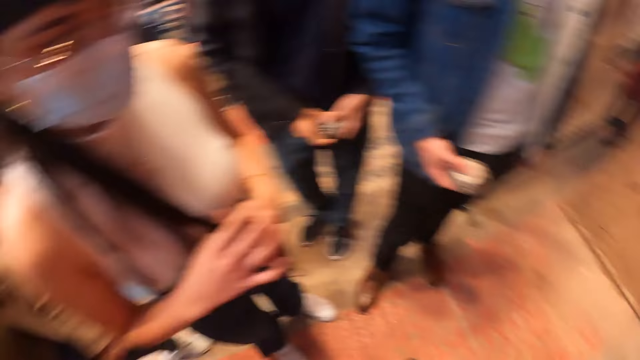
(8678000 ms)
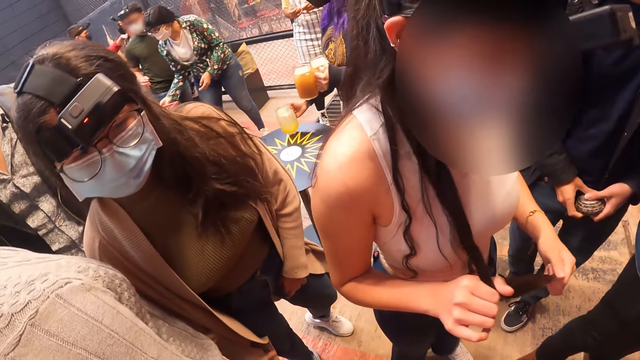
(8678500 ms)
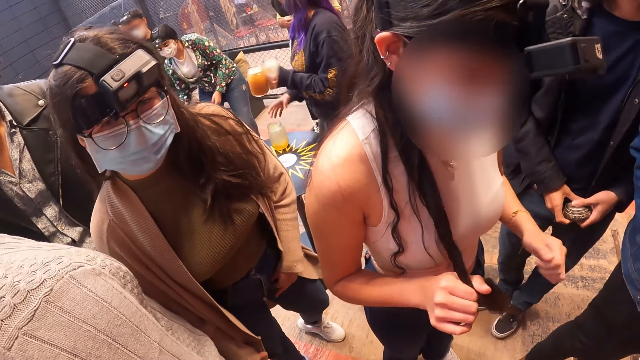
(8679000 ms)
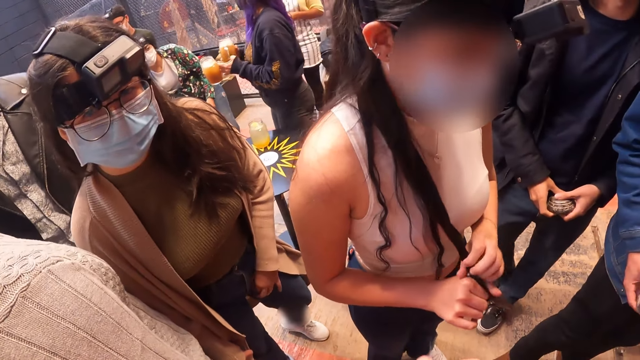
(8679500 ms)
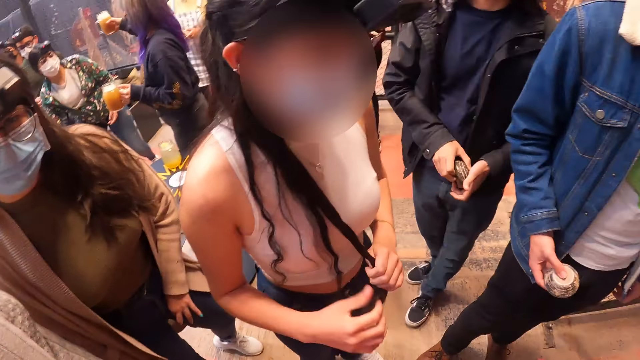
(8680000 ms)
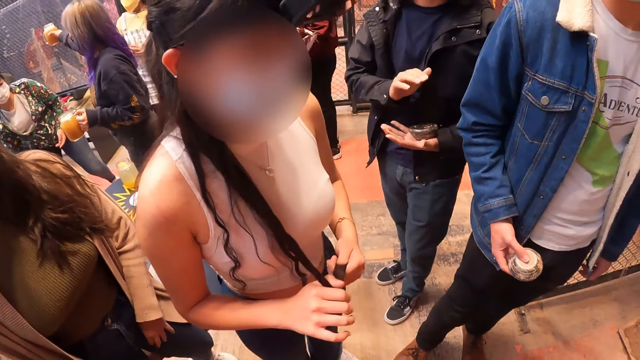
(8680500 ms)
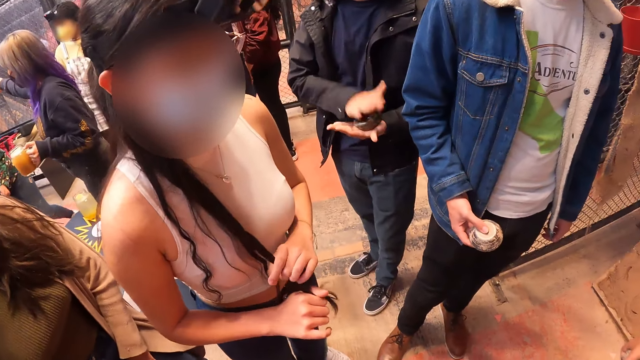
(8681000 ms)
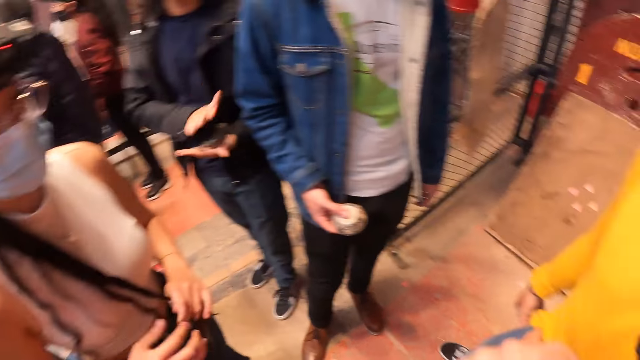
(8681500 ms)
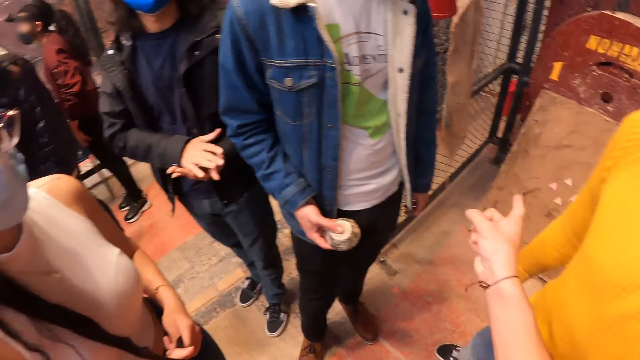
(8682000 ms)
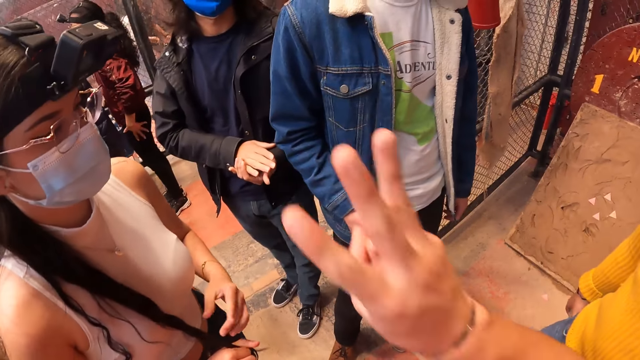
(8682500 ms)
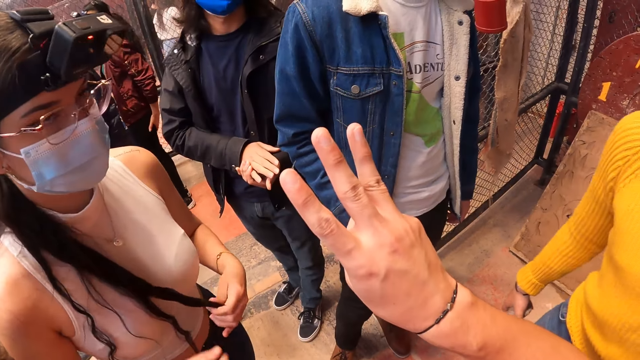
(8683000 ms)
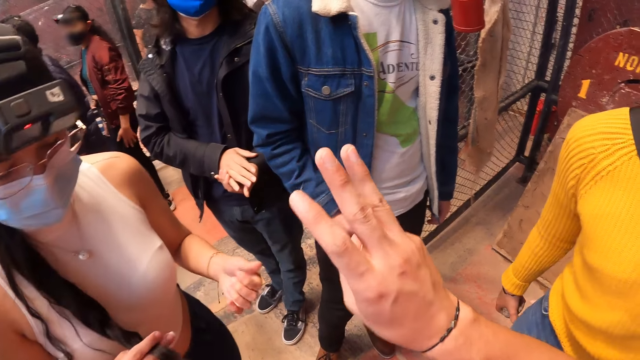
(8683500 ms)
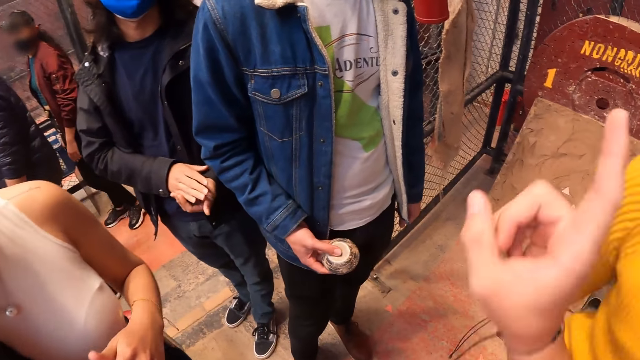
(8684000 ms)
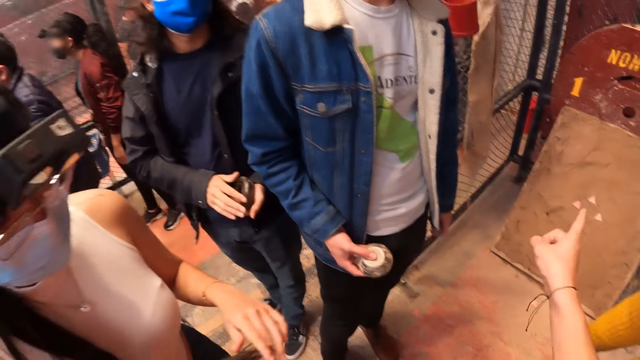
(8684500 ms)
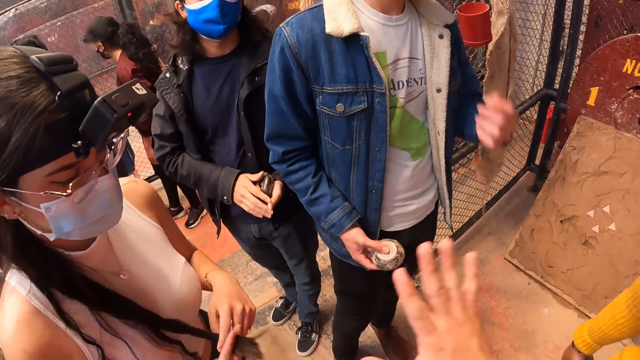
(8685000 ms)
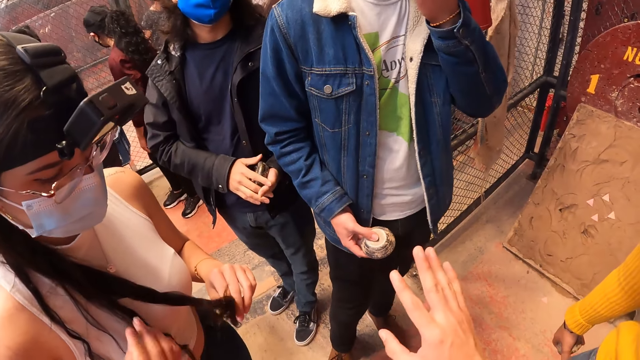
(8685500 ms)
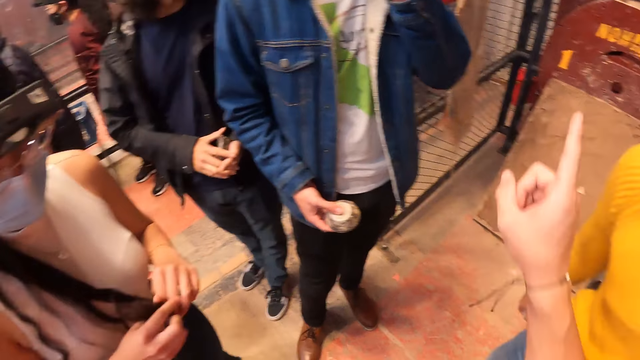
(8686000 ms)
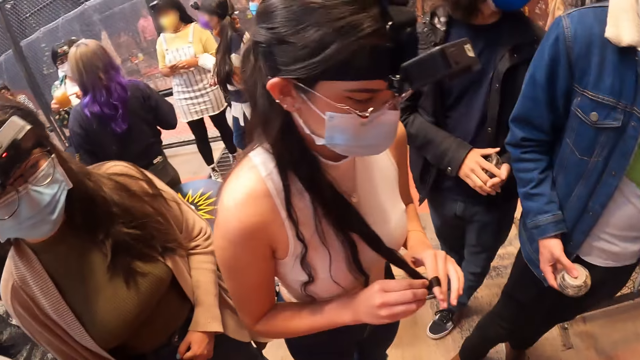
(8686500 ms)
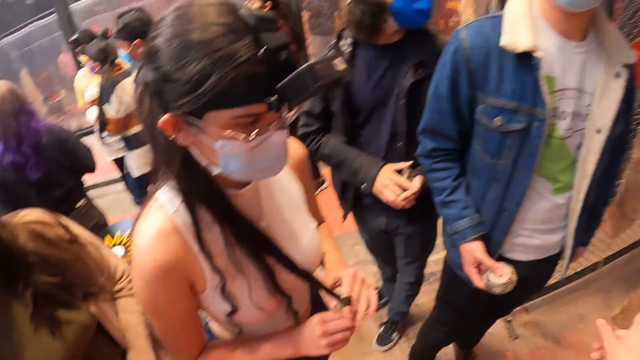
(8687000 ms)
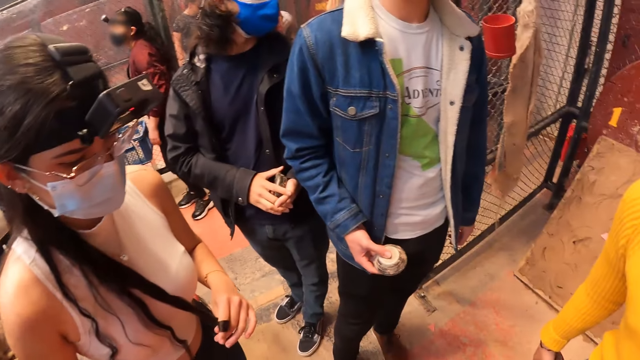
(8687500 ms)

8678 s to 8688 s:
A woman places a cup of drink on a table with her right hand. The camera wearer poses 3 fingers. He points his finger at the portrait.

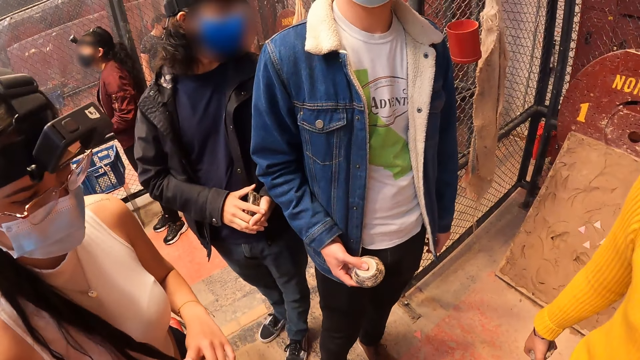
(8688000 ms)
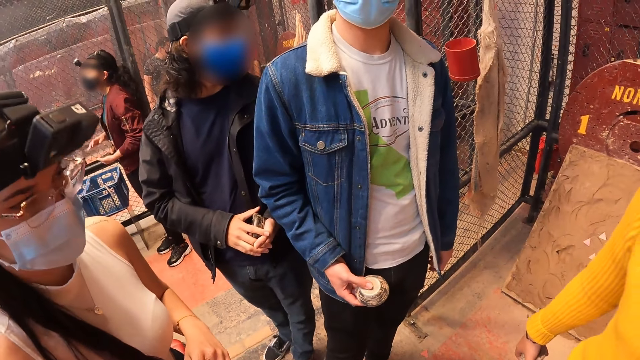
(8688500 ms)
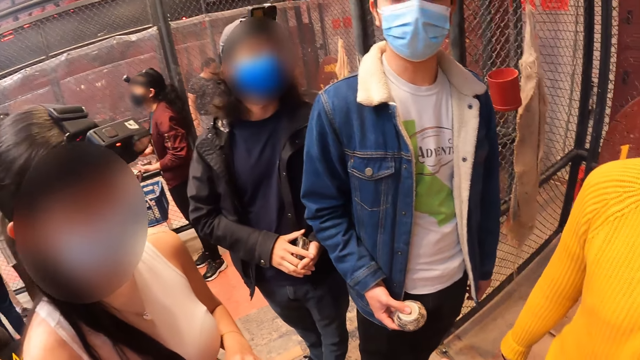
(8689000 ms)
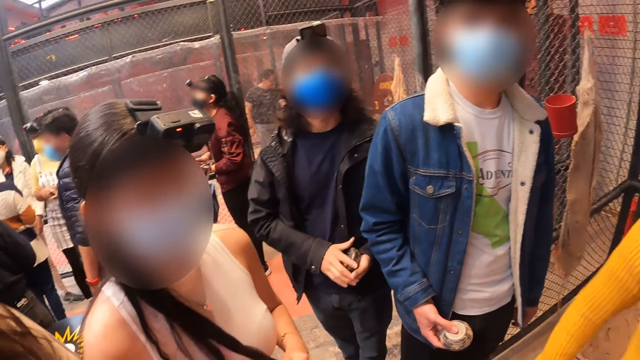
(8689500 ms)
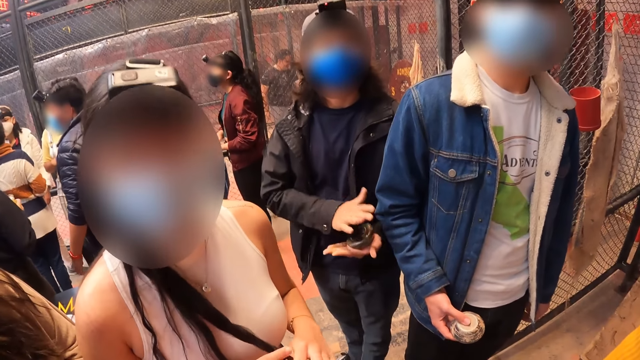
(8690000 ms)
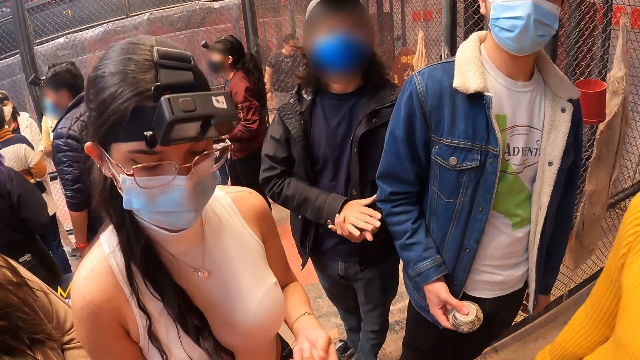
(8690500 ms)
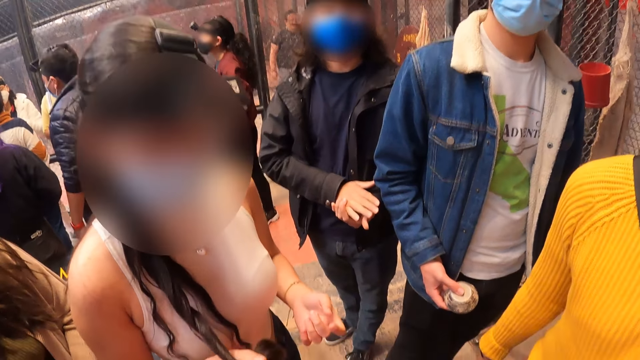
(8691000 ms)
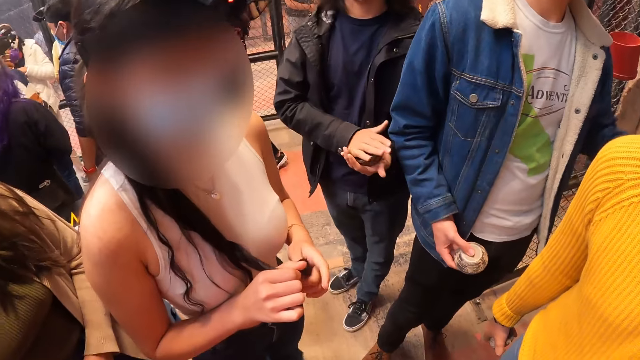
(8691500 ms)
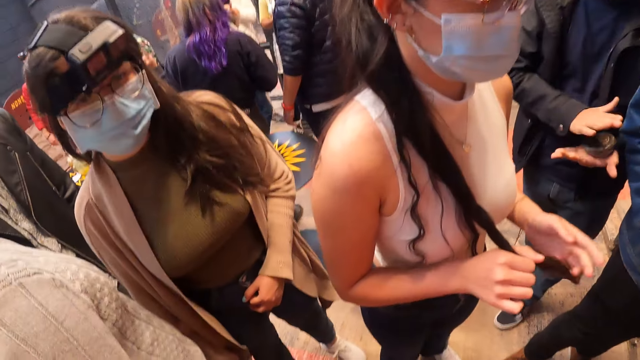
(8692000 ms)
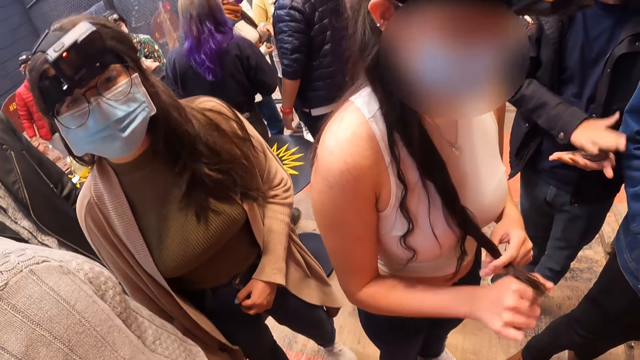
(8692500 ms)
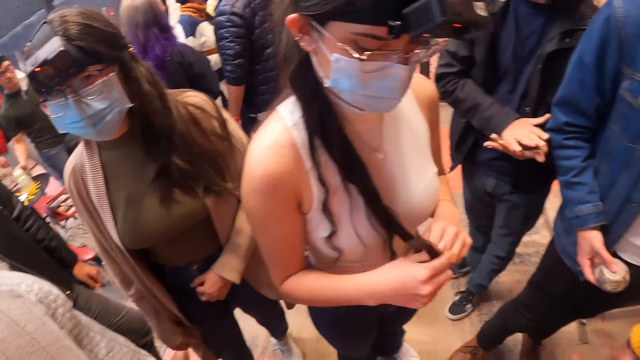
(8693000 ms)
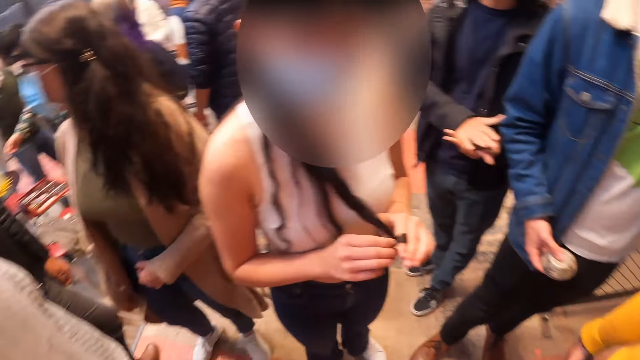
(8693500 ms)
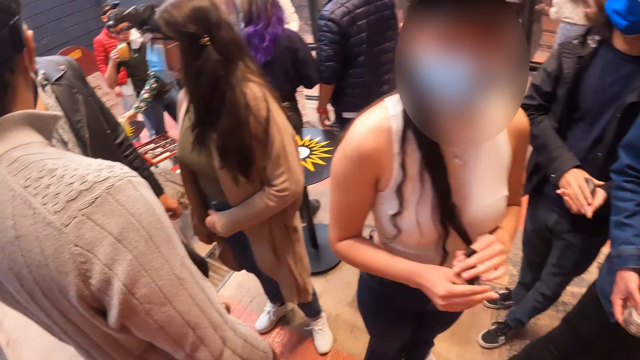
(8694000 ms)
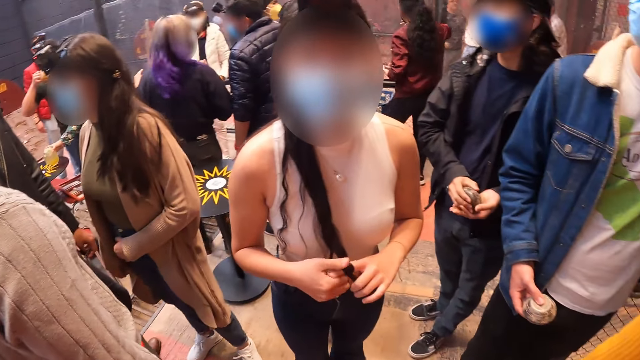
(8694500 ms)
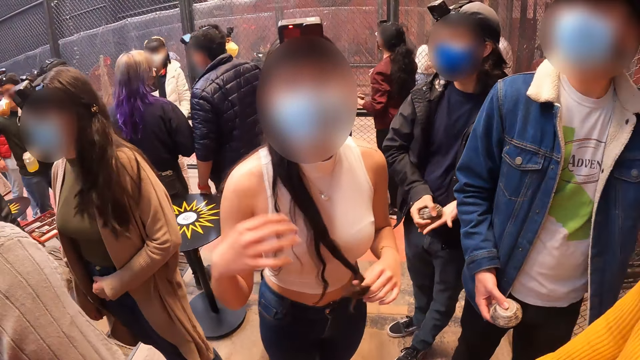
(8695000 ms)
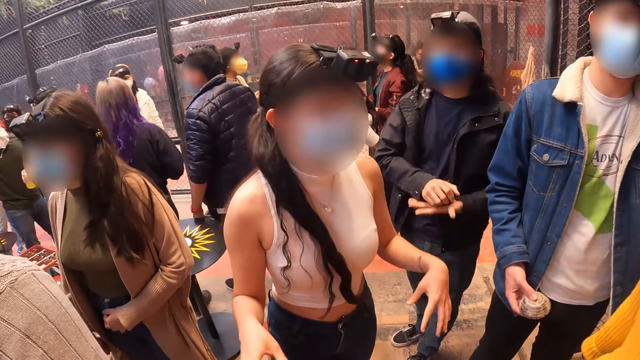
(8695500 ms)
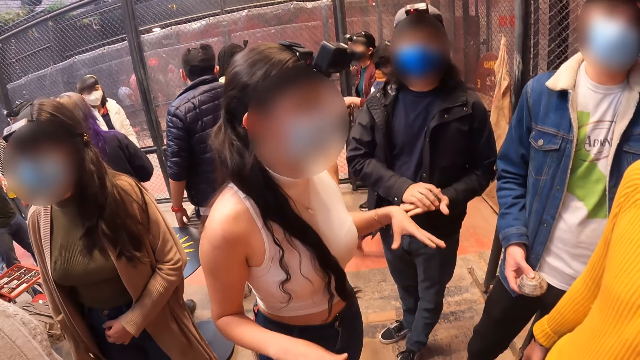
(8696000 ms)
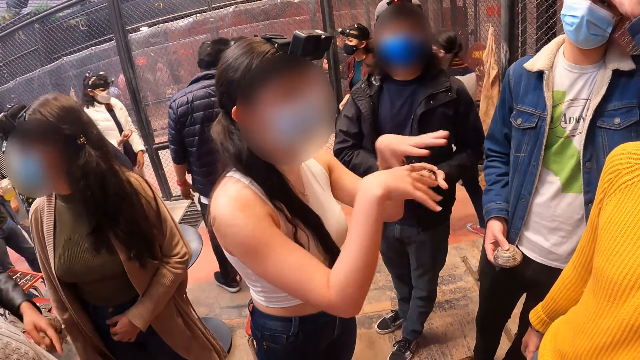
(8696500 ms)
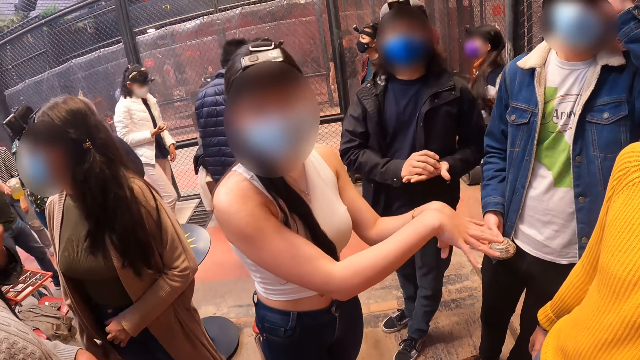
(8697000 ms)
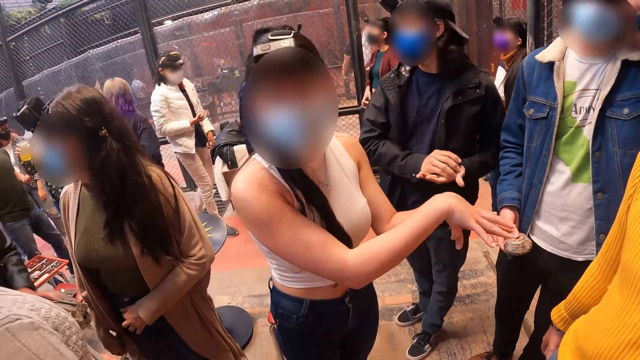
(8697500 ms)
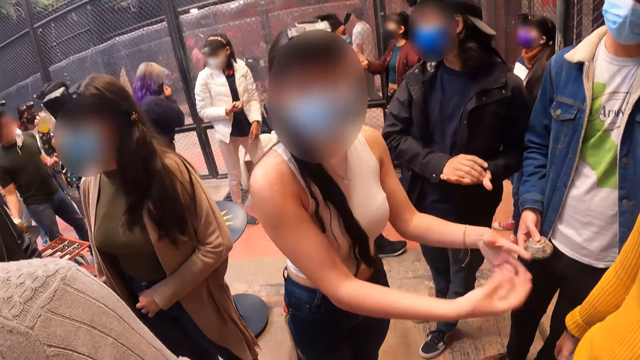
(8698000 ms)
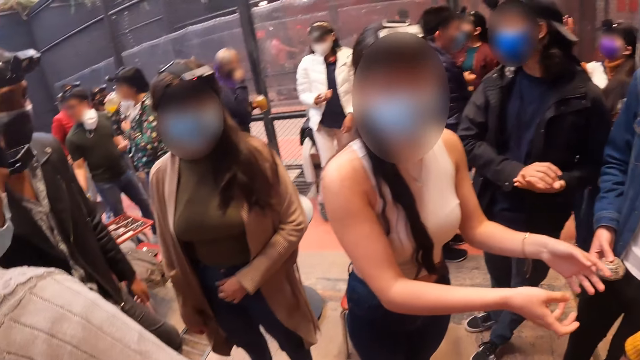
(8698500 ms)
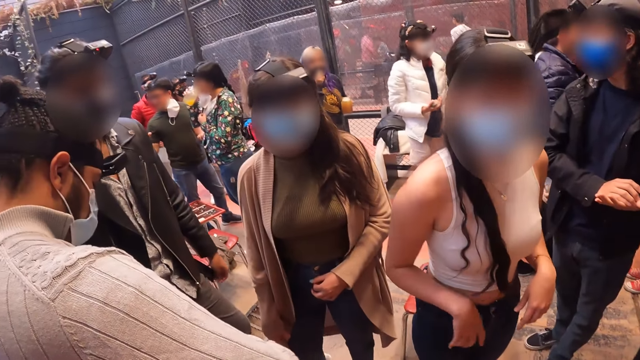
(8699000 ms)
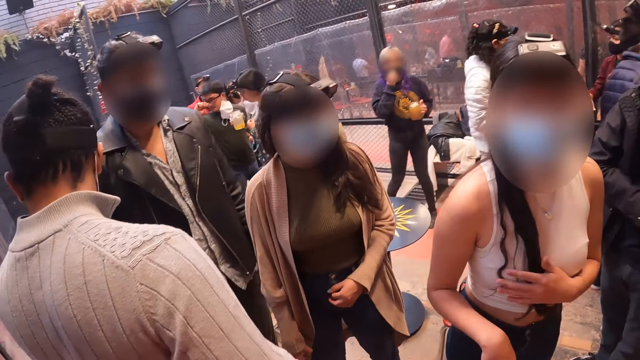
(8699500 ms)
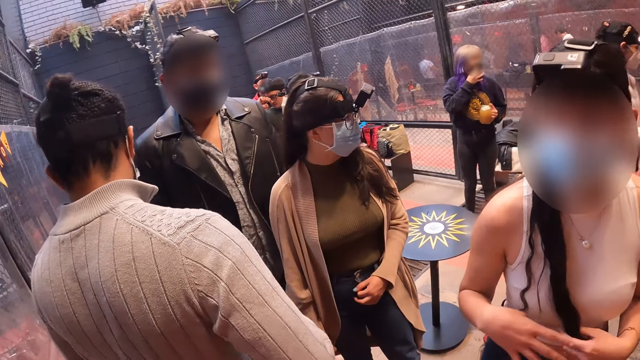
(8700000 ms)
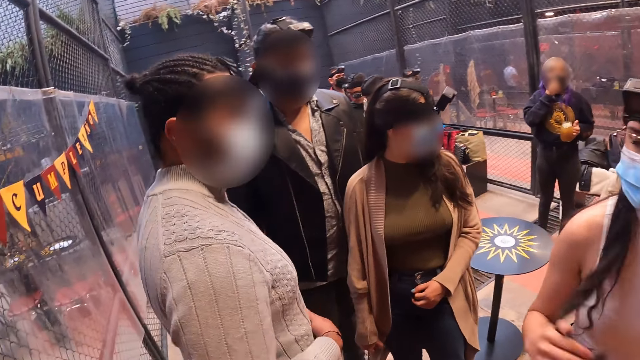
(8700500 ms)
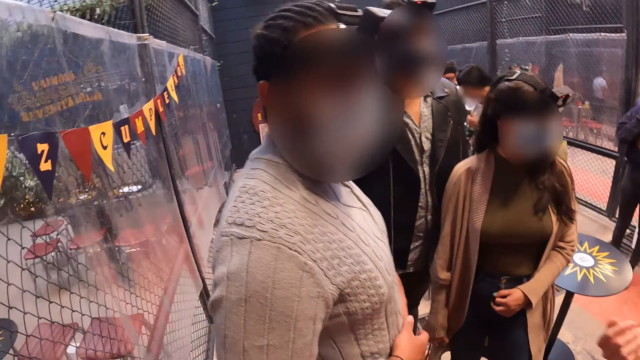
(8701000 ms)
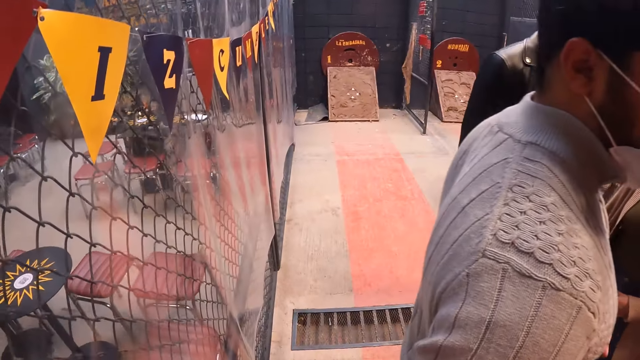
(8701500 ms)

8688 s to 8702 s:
The camera wearer stares at people. The woman makes gestures with her hands and moves her hair with her right hand.
